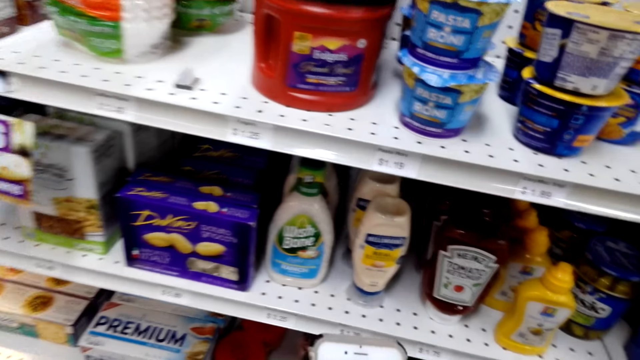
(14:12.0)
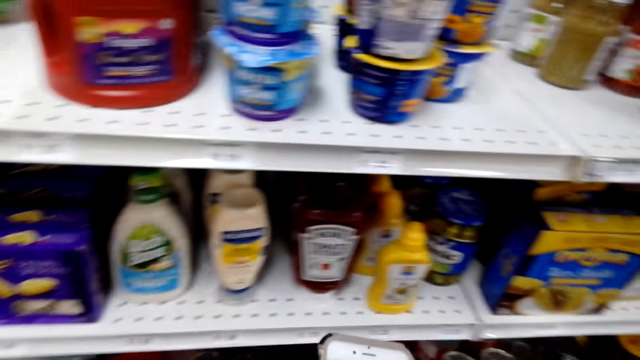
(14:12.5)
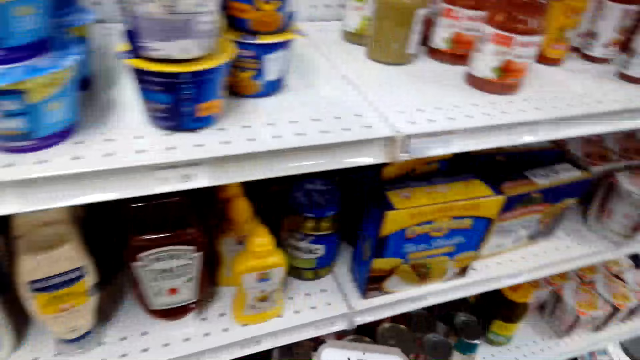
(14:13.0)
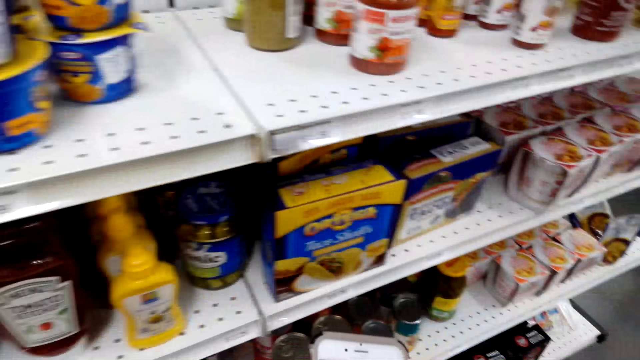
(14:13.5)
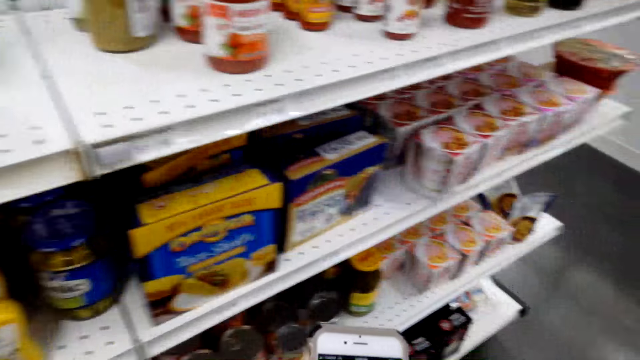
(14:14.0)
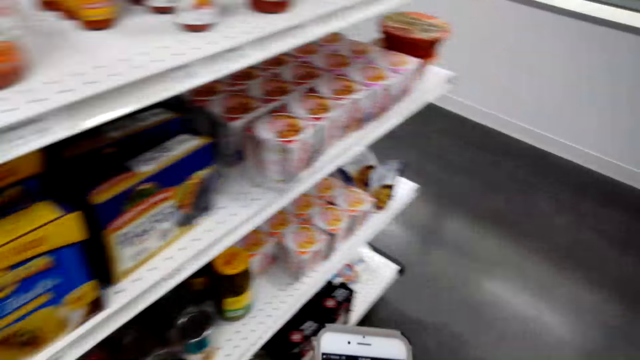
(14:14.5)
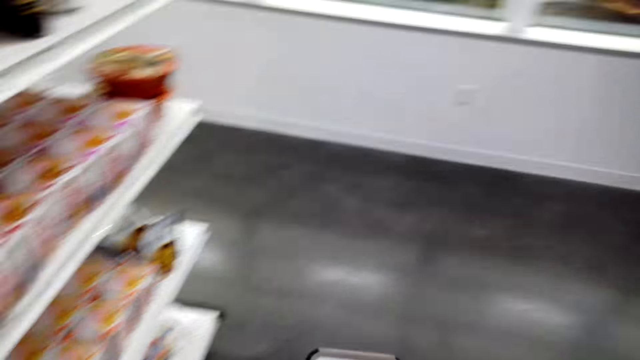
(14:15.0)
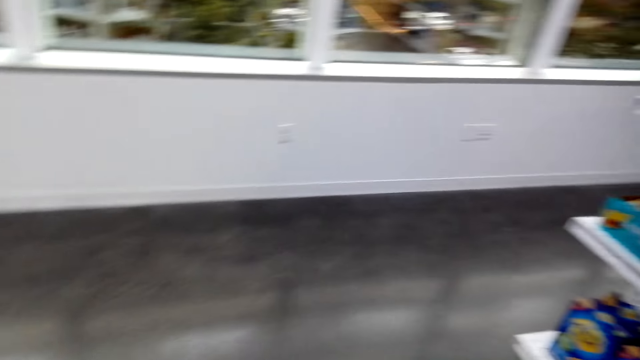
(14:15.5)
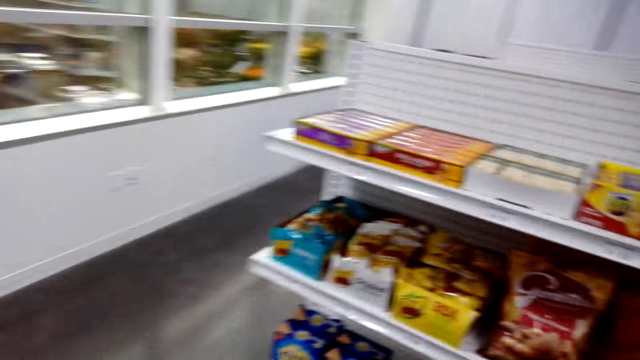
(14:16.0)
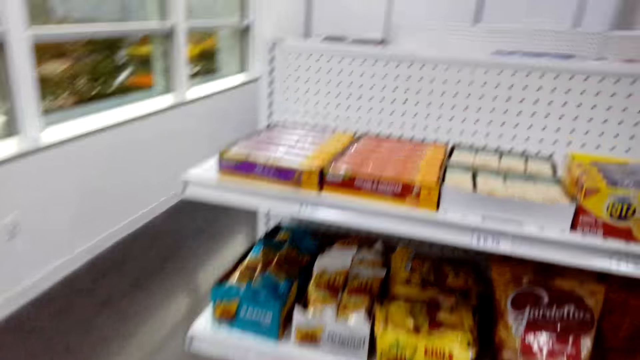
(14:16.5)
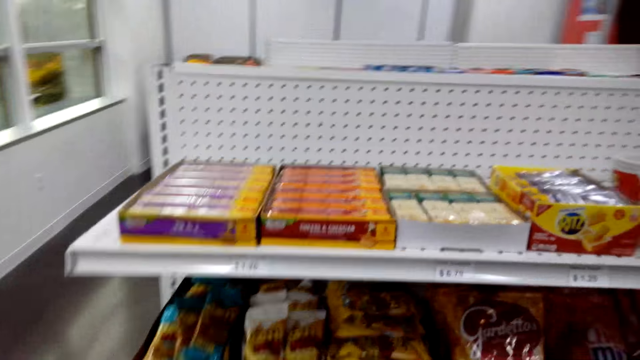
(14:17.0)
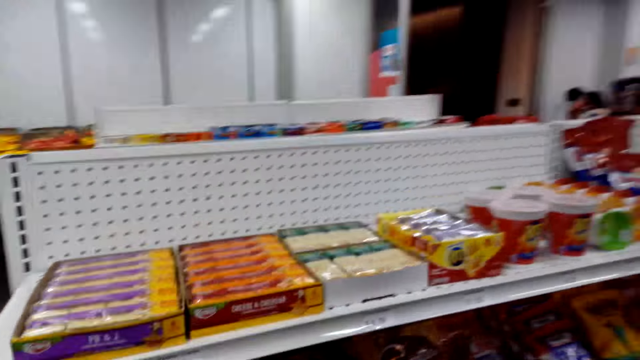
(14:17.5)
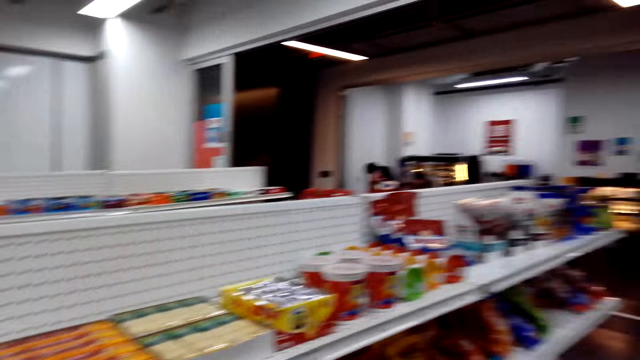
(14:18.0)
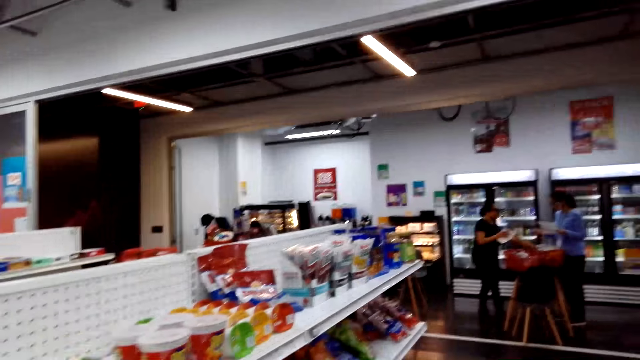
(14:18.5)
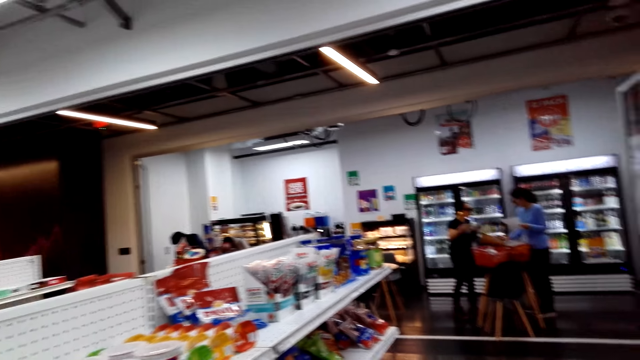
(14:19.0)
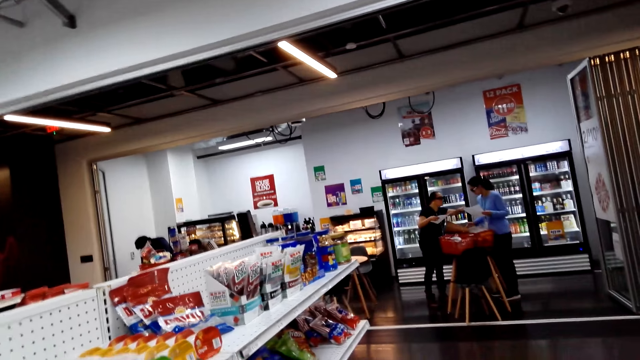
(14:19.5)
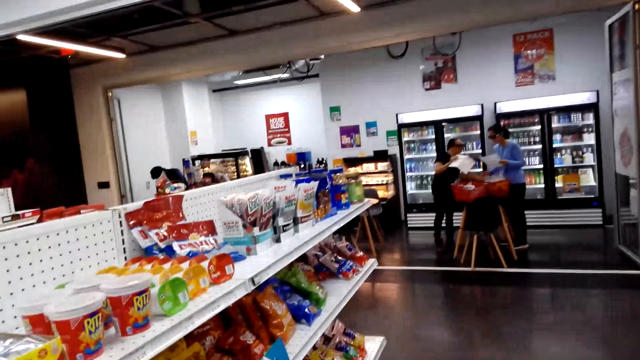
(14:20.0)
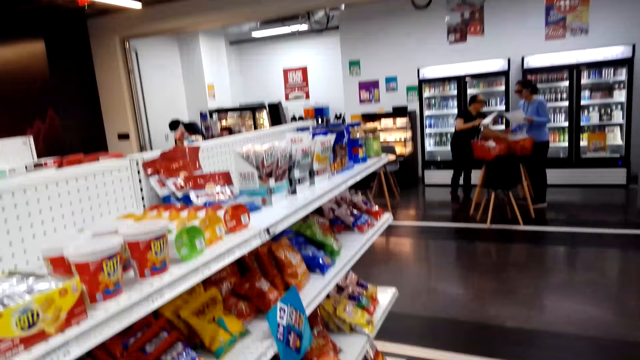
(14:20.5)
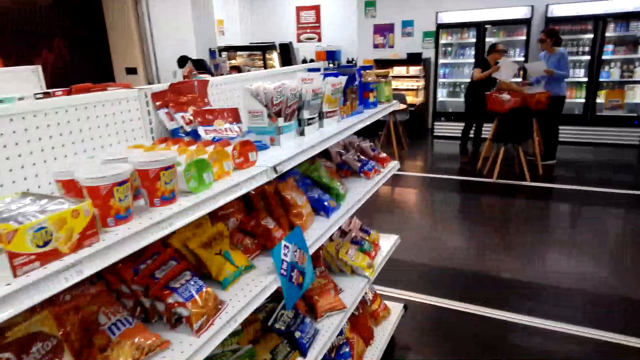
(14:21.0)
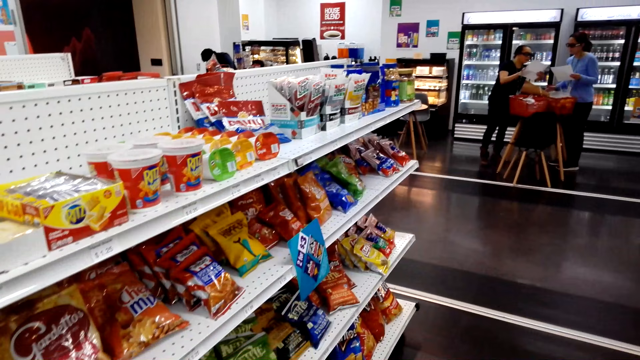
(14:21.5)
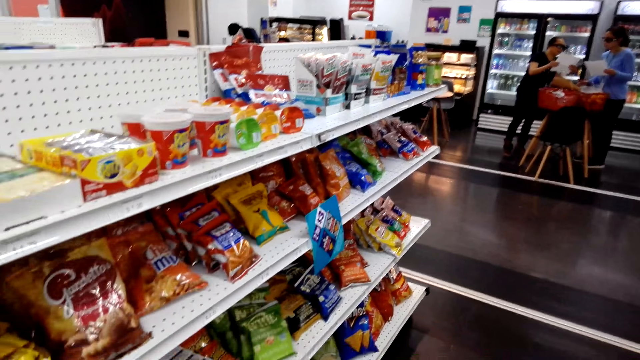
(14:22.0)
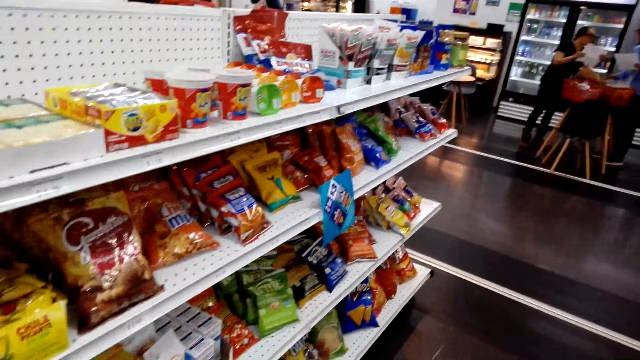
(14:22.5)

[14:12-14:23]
The camera wearer walks around the shop. They stare around the shop. They look at the shelf.

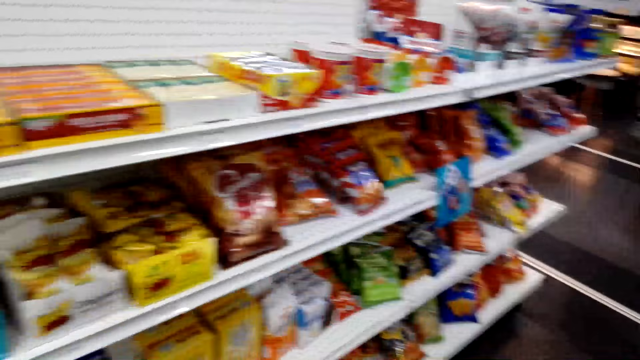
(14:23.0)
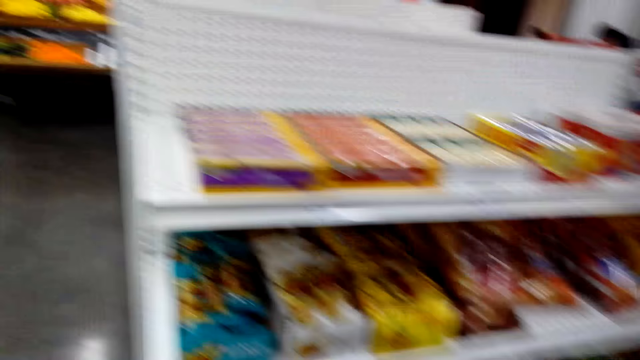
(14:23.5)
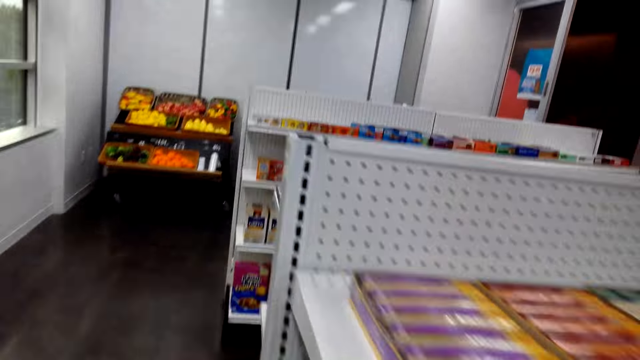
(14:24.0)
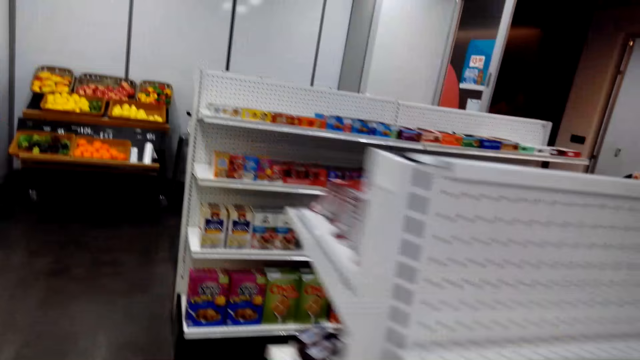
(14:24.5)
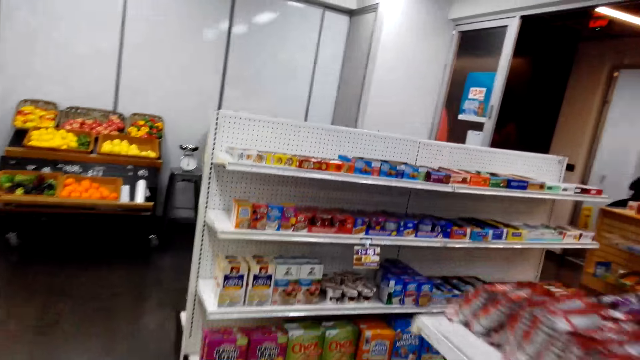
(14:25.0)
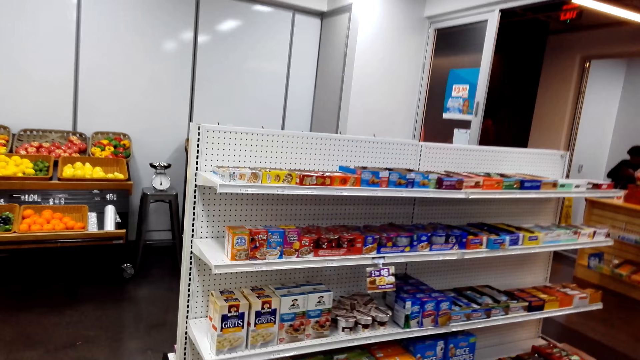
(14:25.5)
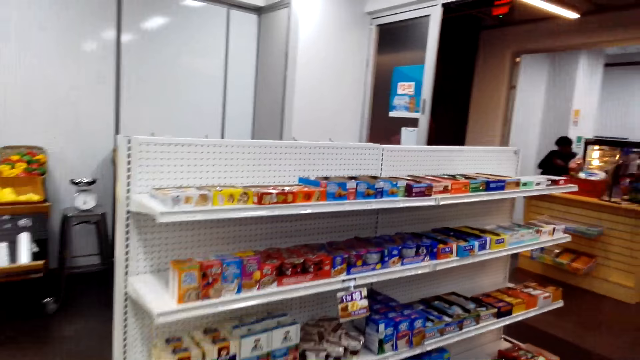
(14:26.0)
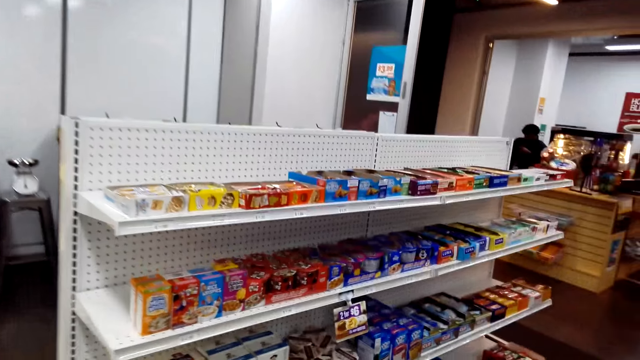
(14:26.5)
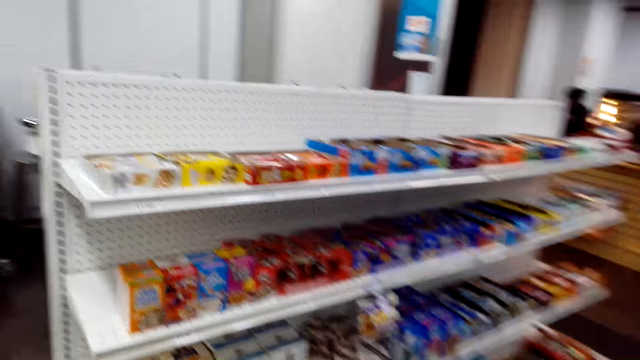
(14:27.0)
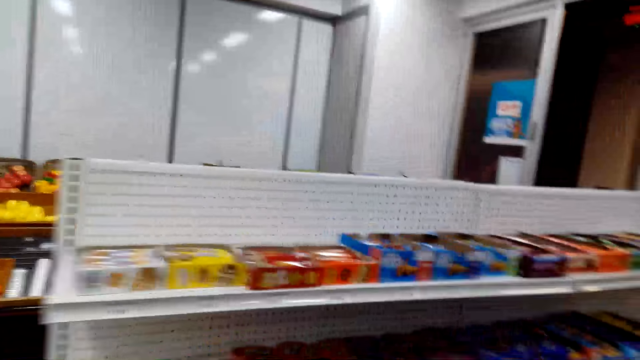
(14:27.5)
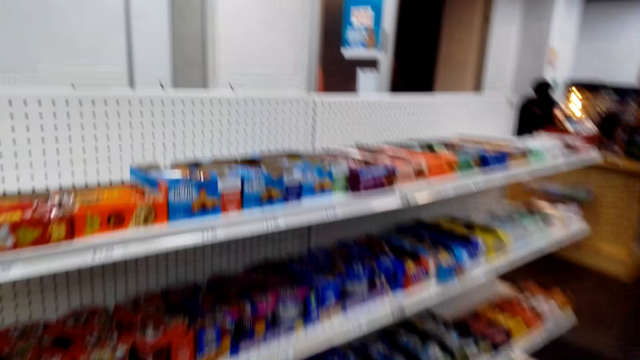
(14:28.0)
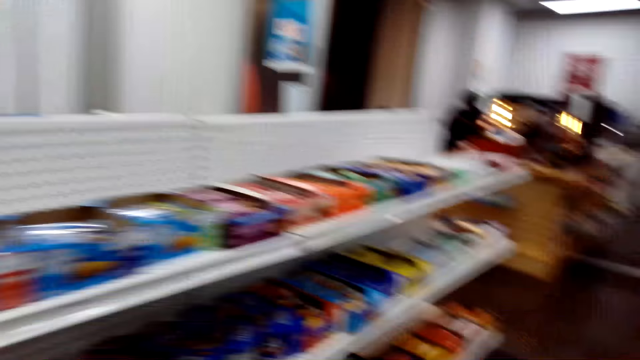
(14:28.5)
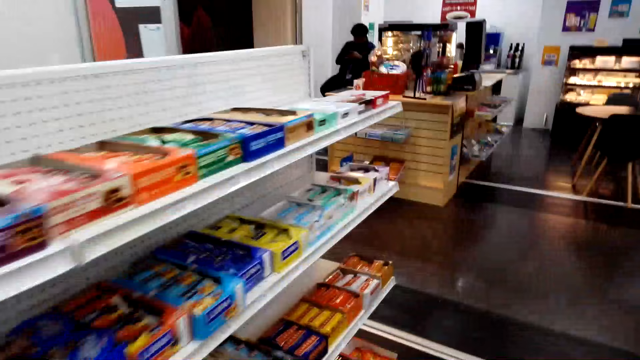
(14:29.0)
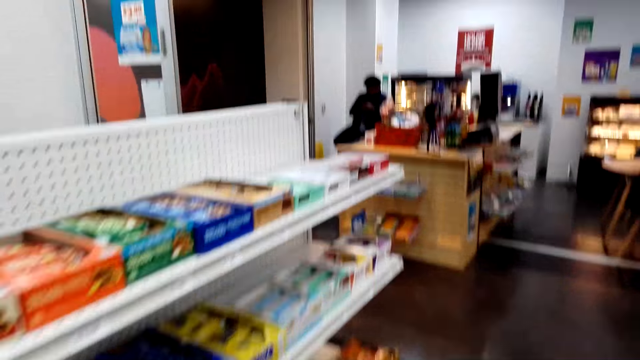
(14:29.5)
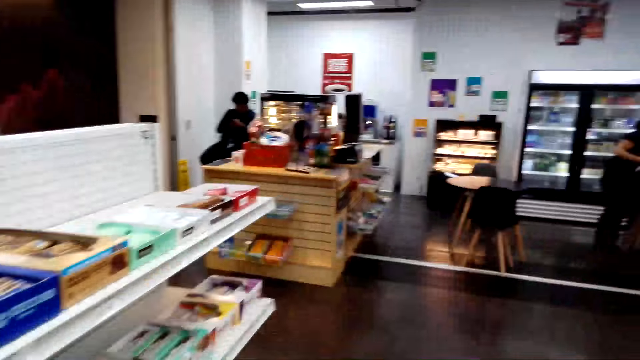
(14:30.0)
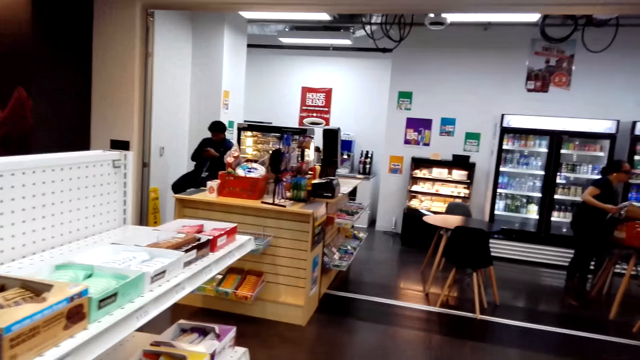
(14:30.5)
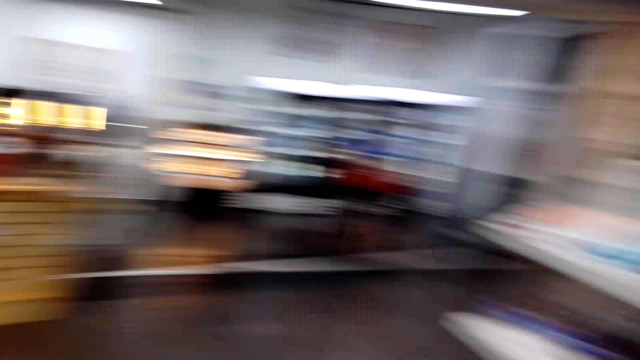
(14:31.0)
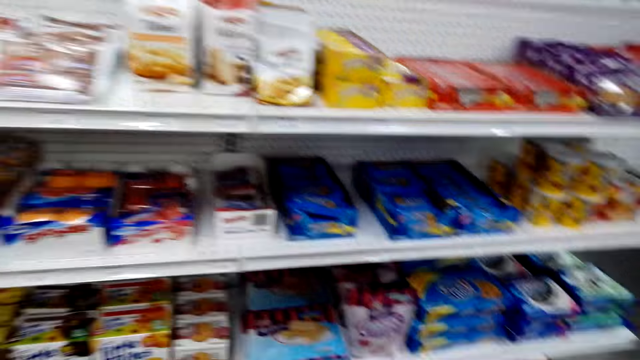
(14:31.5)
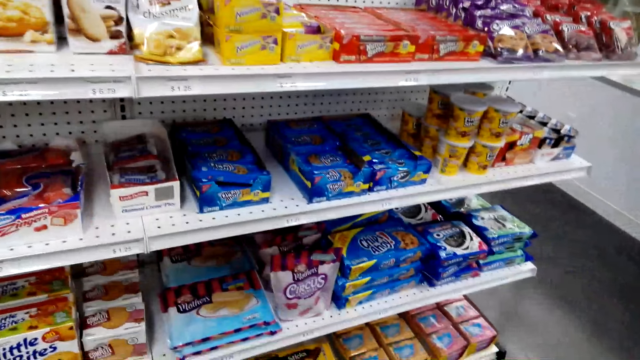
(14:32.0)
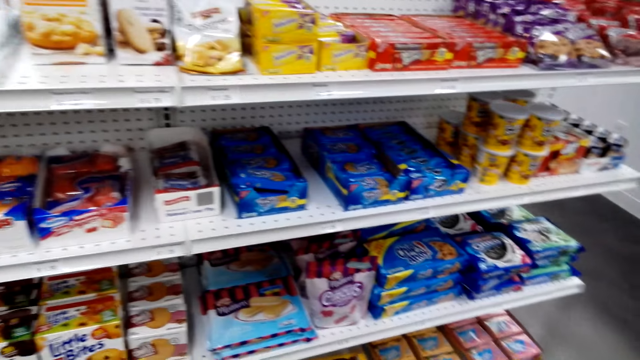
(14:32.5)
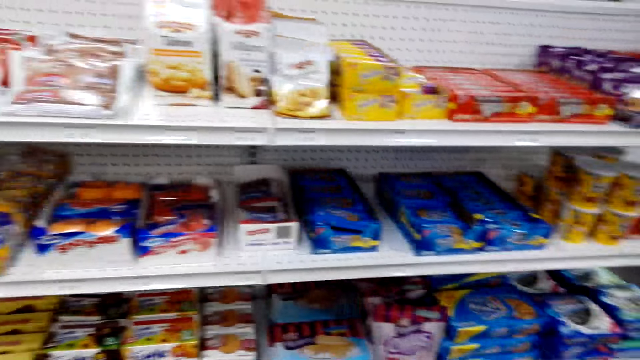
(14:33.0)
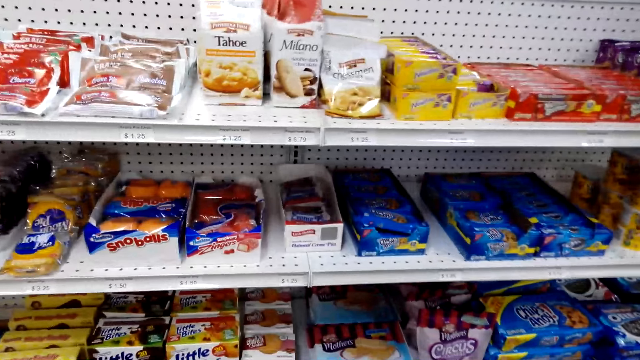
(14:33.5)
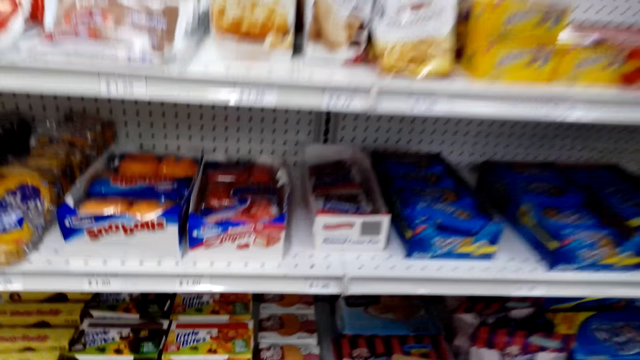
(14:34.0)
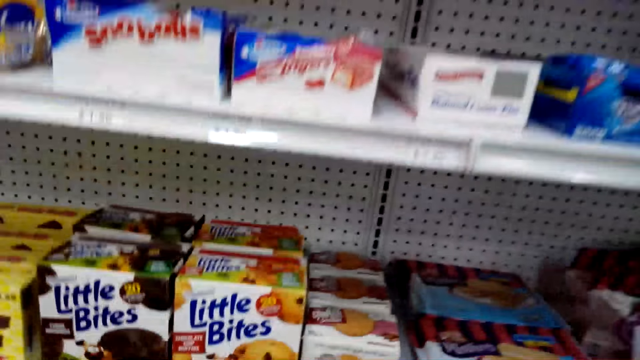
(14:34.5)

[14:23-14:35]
The camera wearer walks around the shop. They look at the shelf. They stare around the shop.
